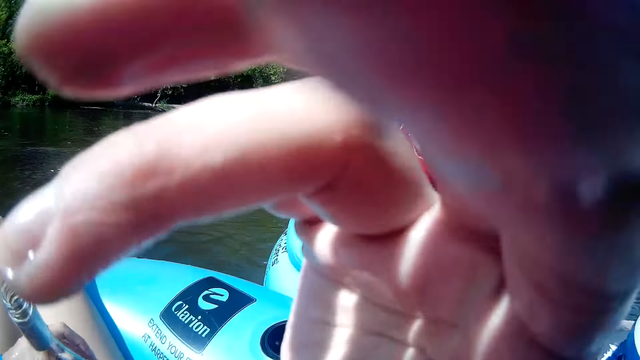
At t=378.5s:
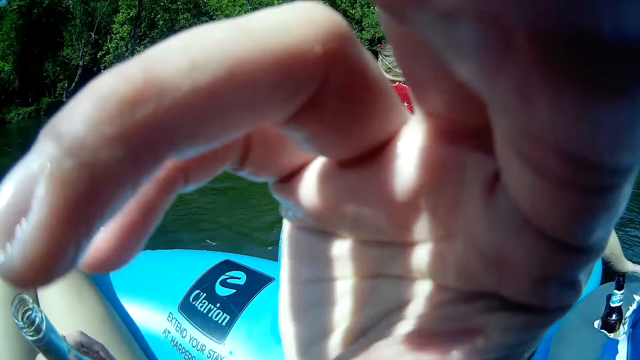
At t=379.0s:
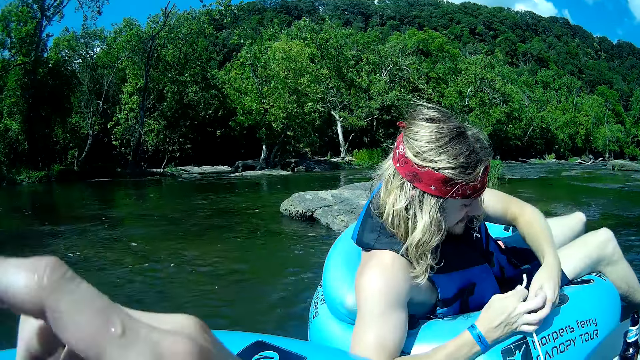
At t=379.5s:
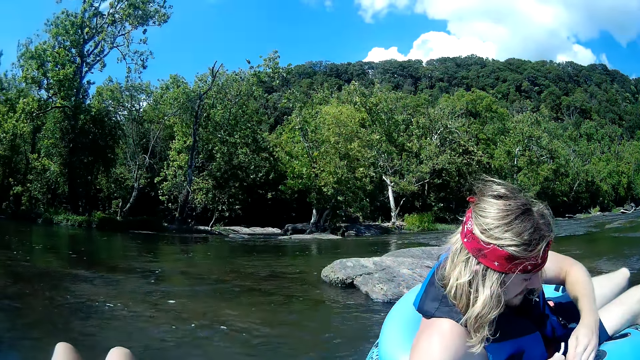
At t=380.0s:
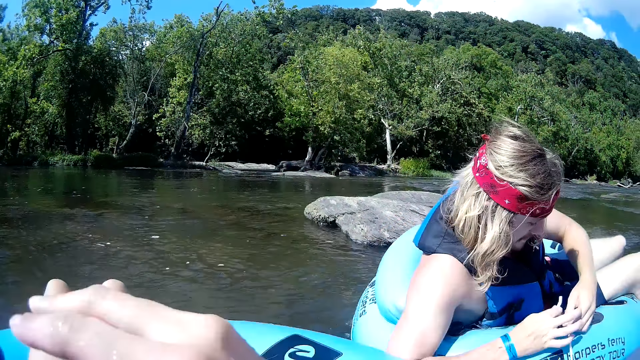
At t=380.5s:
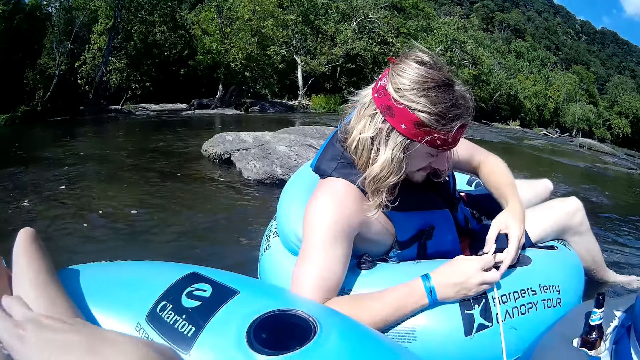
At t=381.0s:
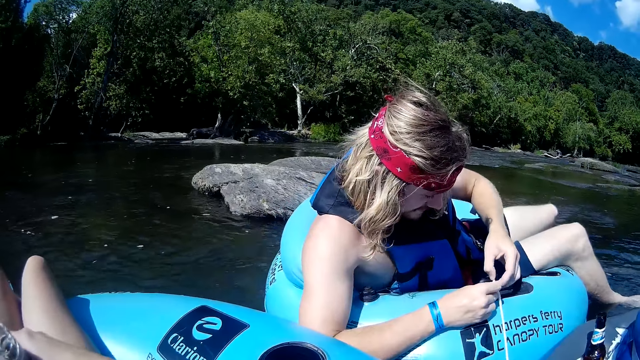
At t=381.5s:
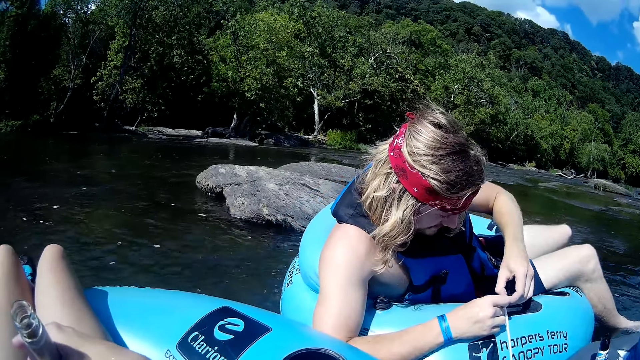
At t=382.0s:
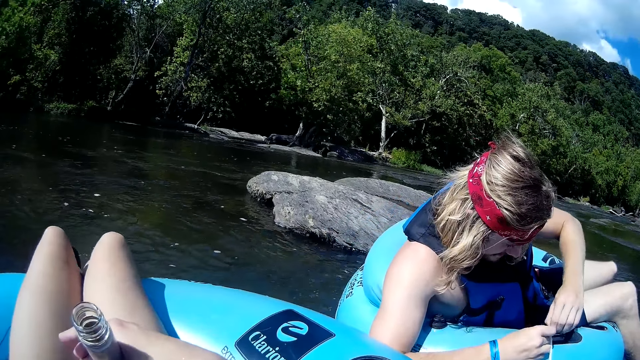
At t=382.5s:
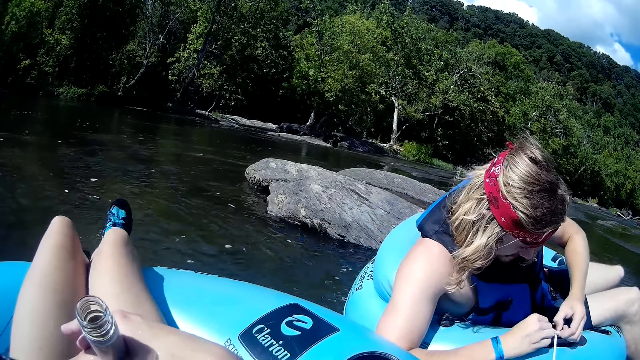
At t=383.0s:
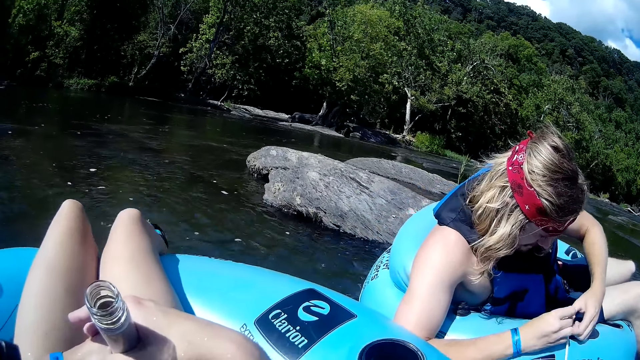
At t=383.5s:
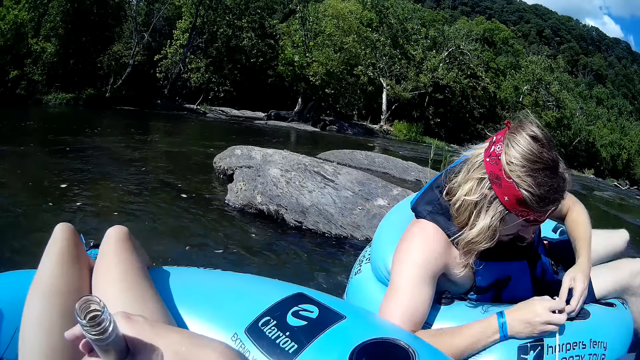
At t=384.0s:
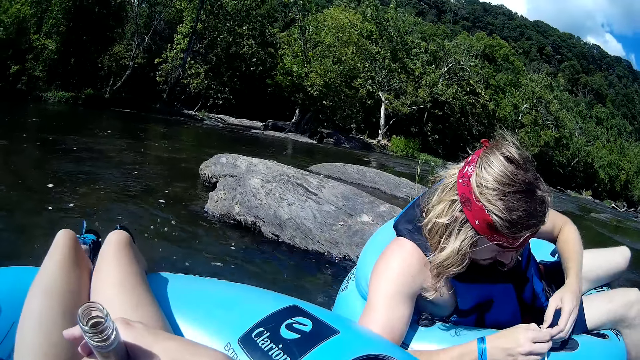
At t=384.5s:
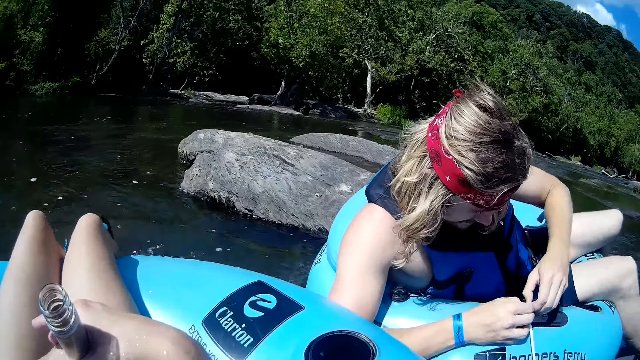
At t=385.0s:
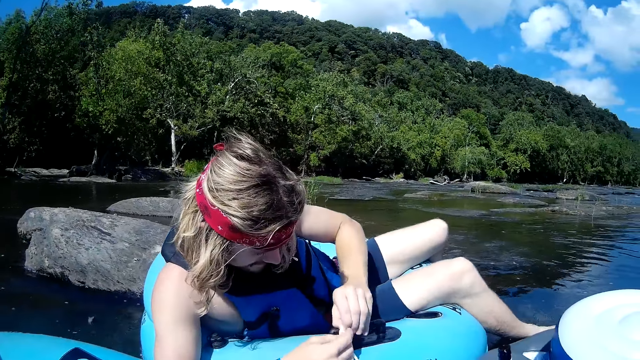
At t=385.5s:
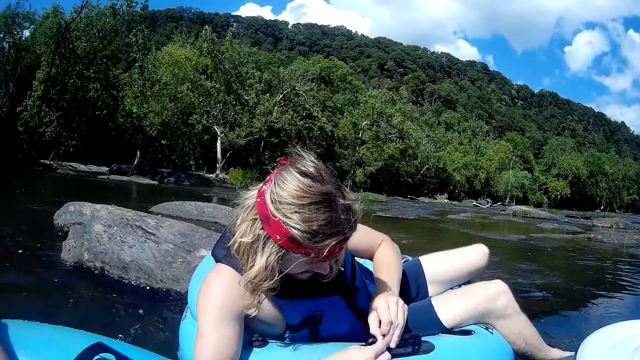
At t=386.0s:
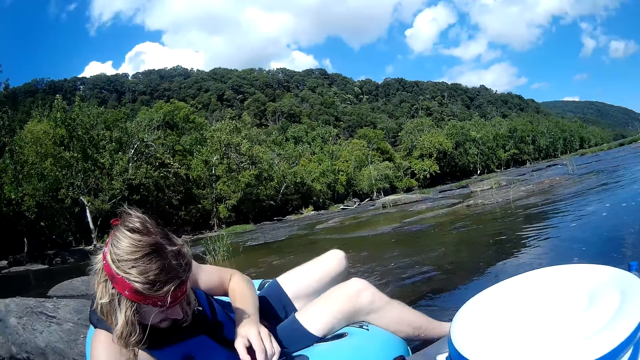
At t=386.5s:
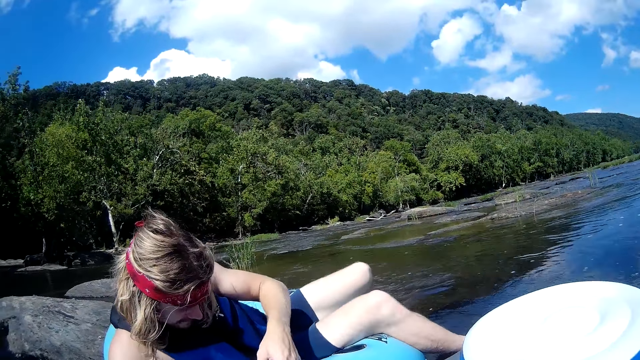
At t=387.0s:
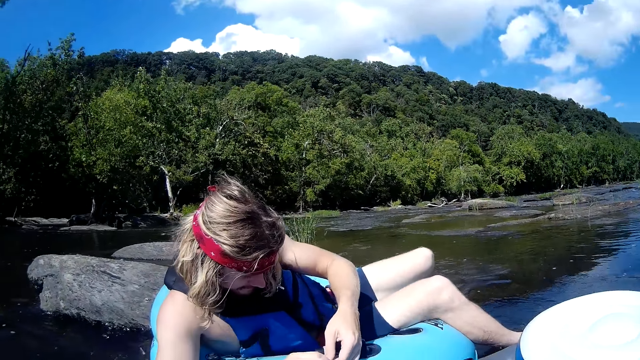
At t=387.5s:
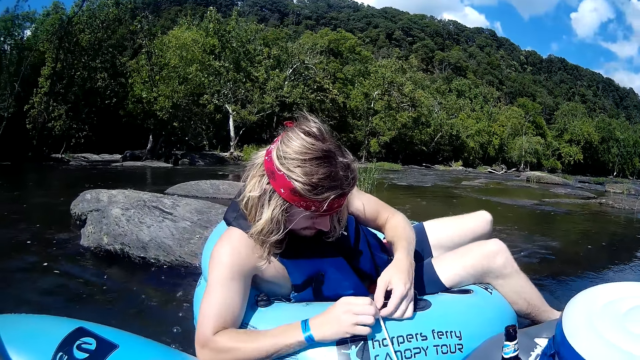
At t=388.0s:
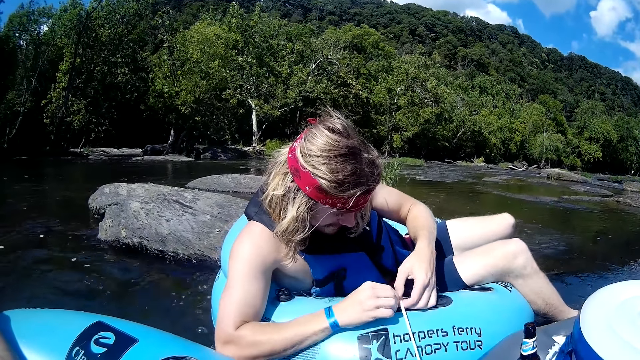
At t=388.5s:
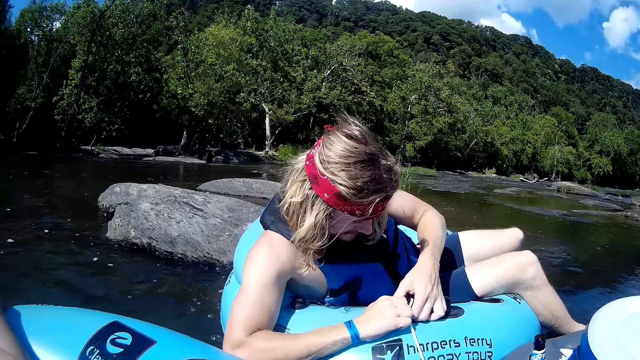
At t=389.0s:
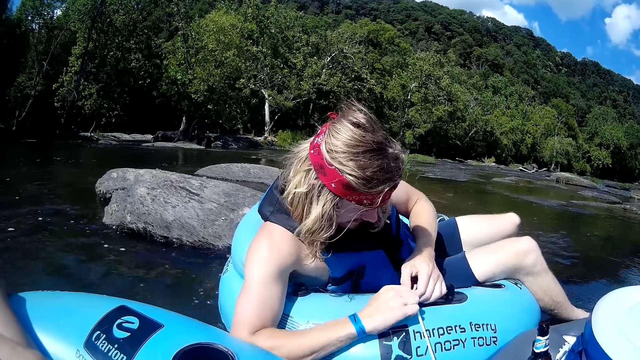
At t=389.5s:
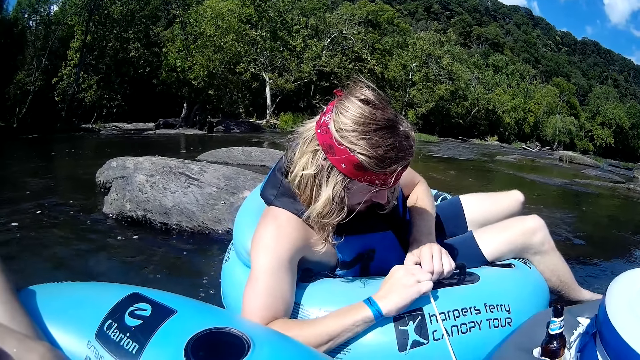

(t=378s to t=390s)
The camera wearer moves her legs.

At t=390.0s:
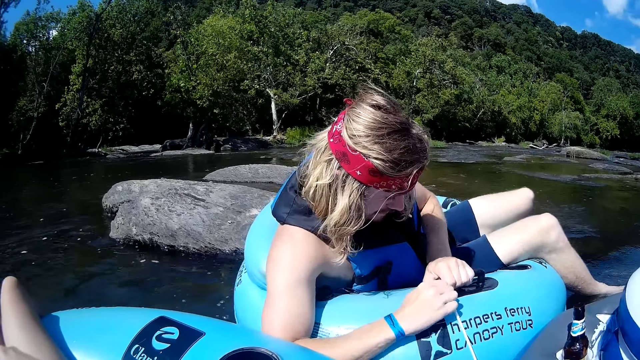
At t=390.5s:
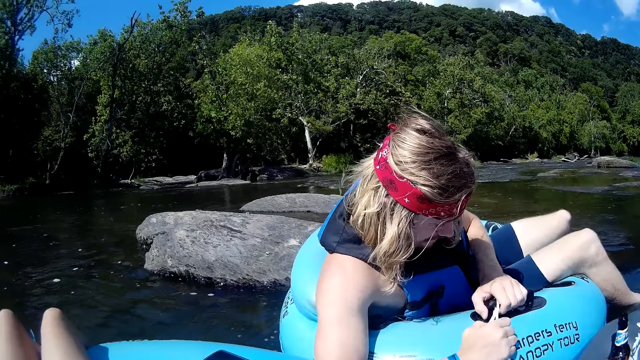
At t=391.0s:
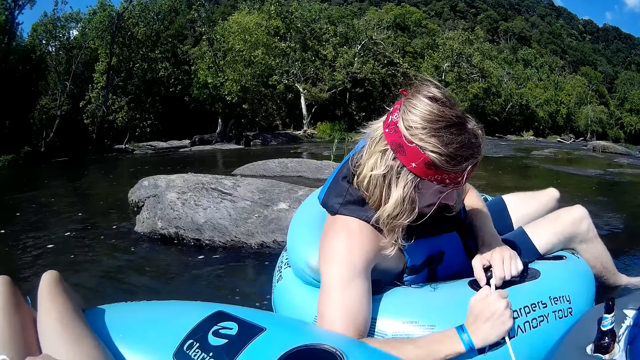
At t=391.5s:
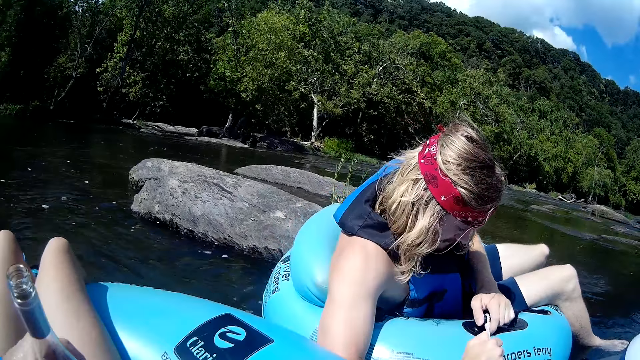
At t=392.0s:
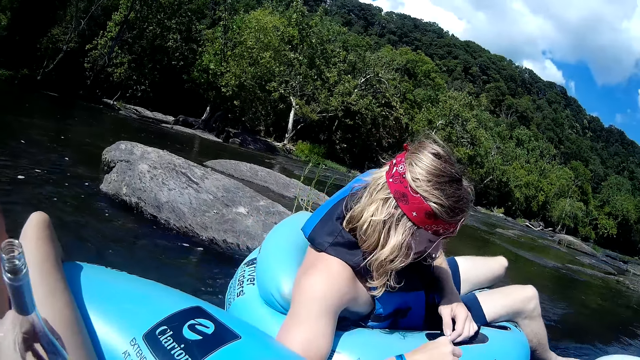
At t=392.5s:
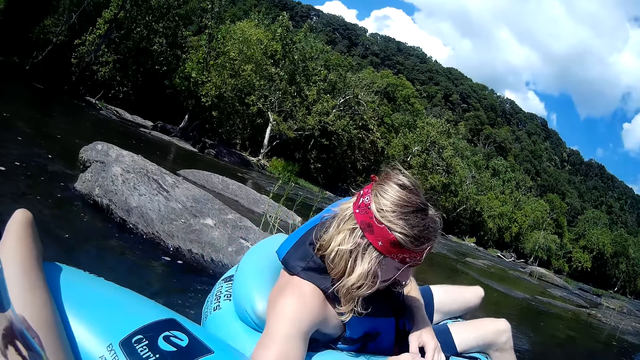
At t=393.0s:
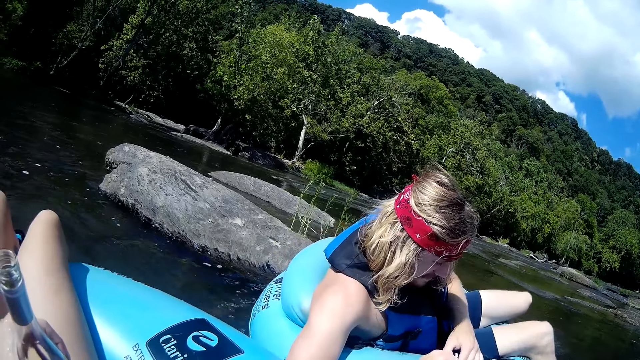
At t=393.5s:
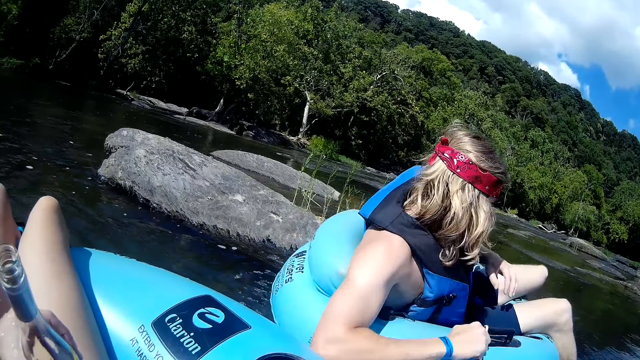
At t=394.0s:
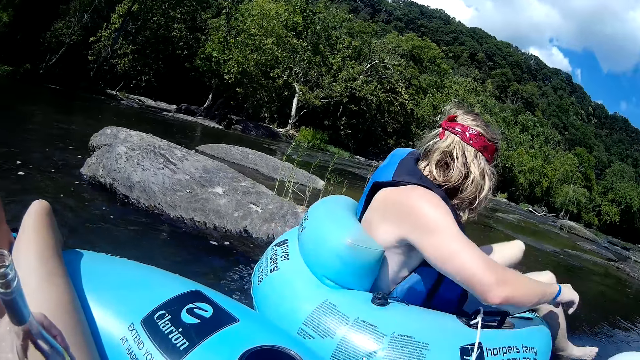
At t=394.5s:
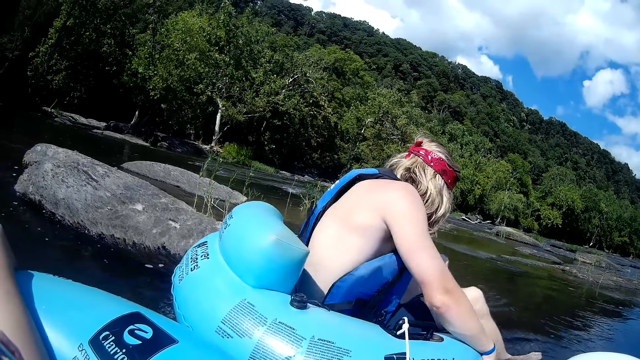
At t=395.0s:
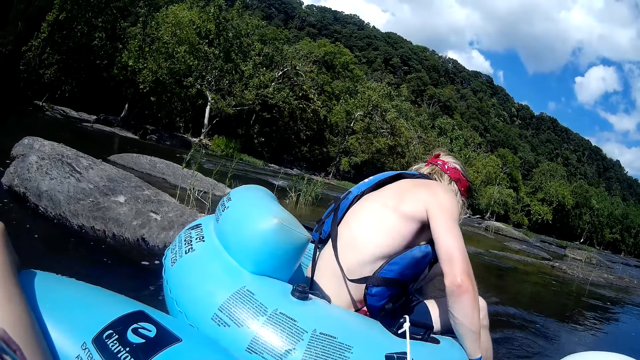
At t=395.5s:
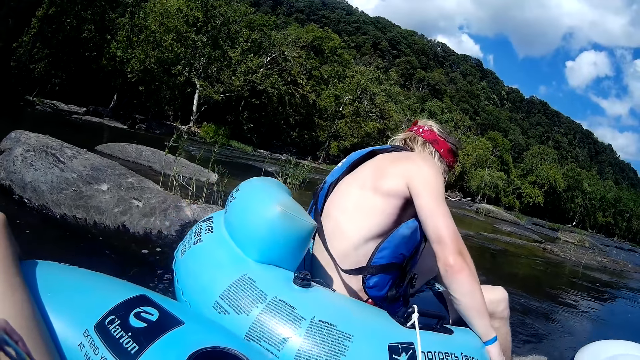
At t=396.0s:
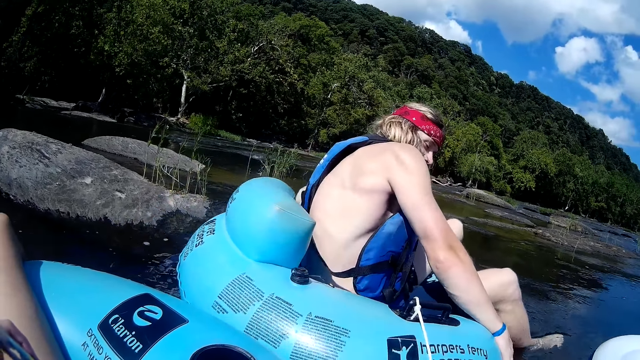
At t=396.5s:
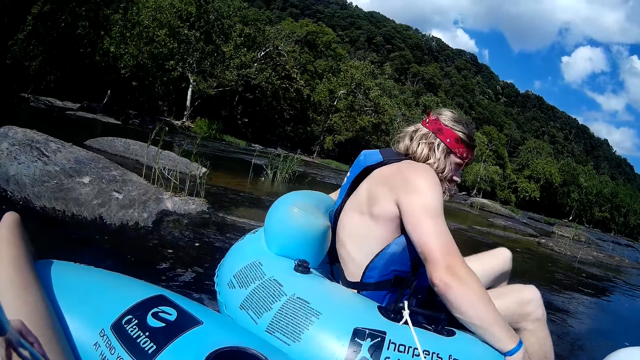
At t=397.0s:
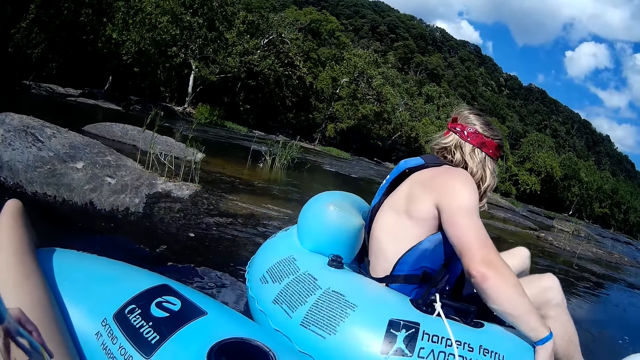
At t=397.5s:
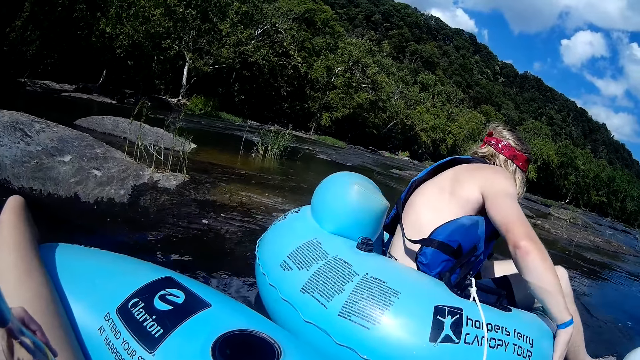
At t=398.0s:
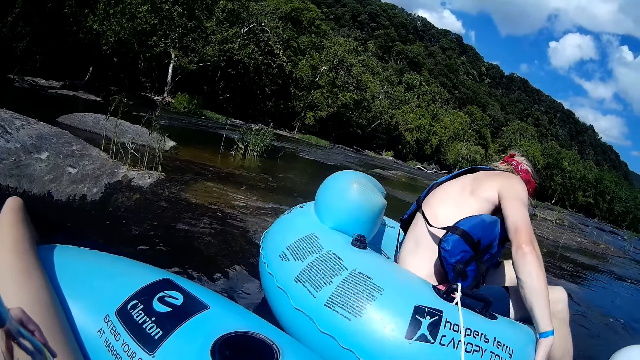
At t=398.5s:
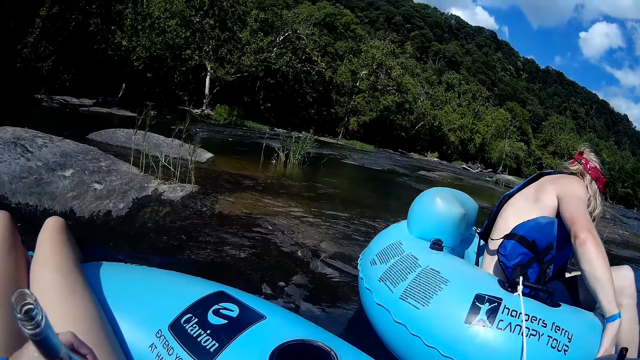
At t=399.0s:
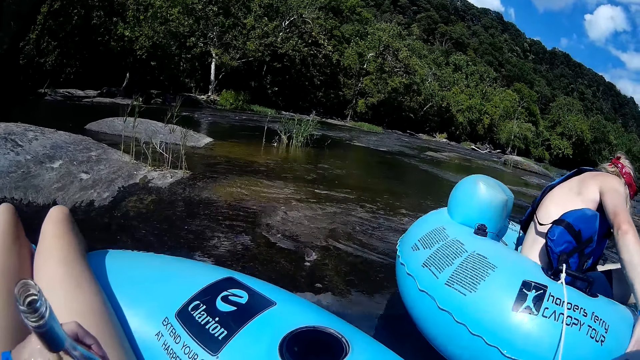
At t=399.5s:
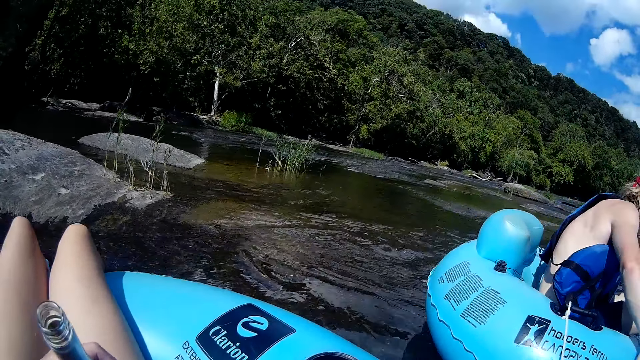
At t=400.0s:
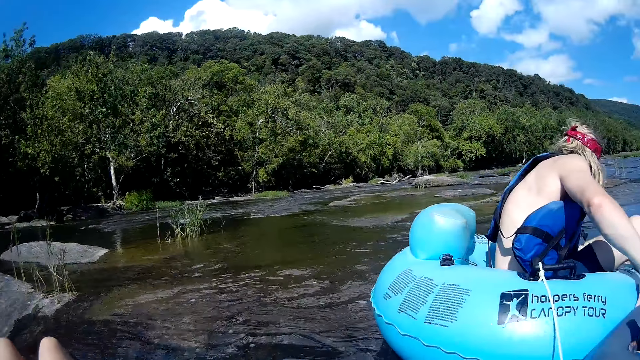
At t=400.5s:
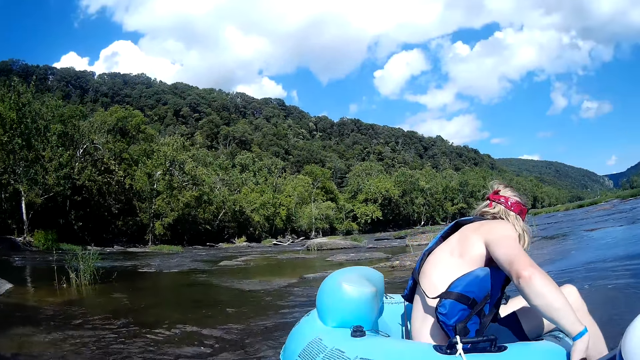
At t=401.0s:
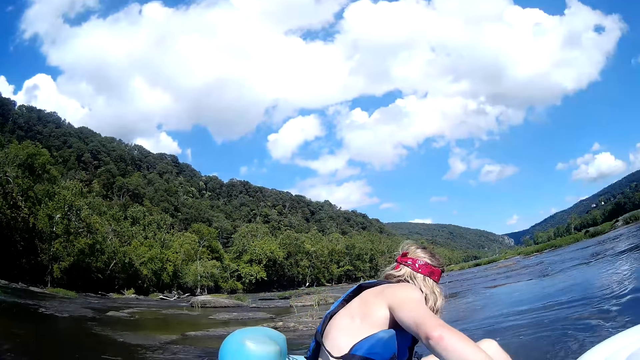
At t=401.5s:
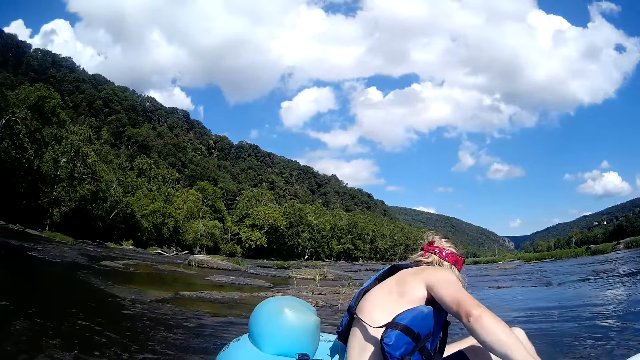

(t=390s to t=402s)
The man pushes the floater with his legs on the river.
